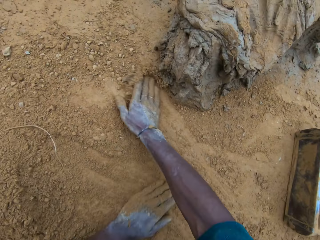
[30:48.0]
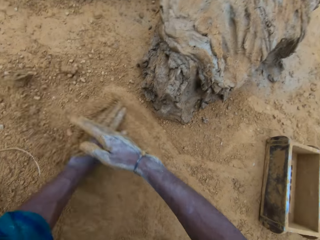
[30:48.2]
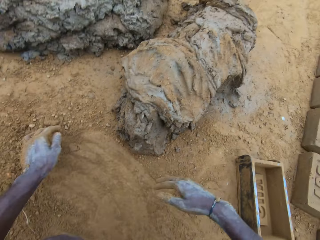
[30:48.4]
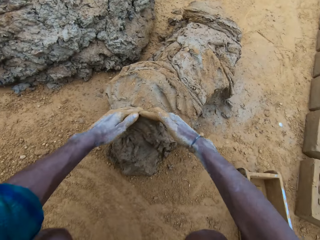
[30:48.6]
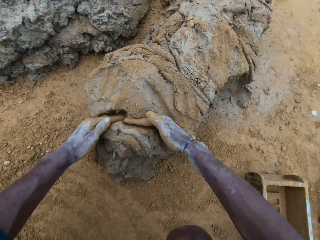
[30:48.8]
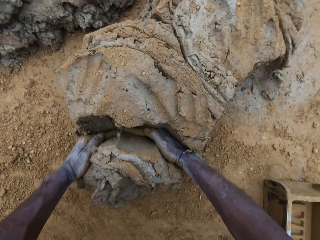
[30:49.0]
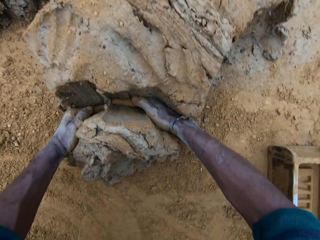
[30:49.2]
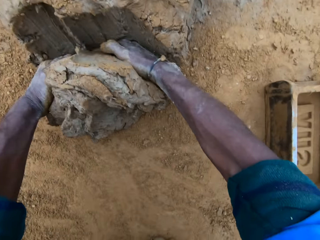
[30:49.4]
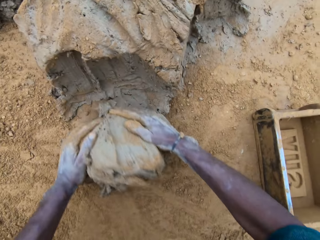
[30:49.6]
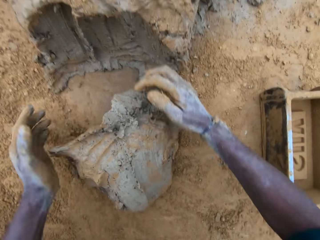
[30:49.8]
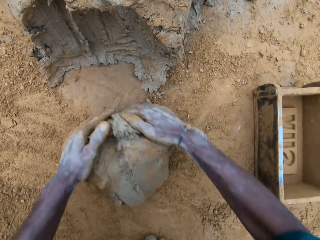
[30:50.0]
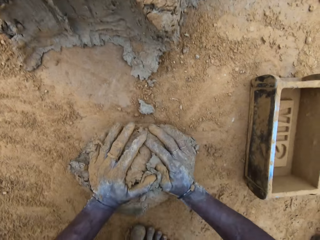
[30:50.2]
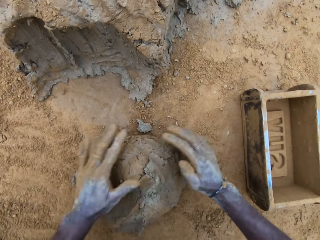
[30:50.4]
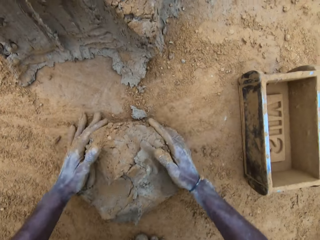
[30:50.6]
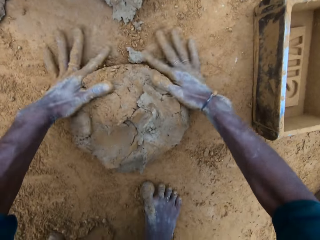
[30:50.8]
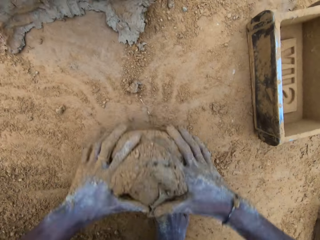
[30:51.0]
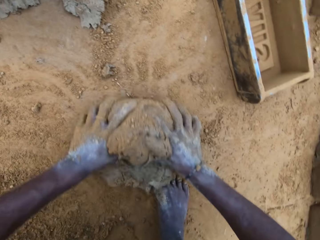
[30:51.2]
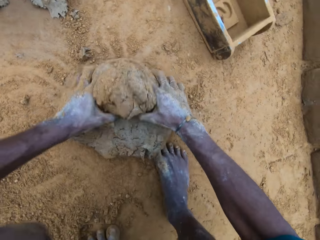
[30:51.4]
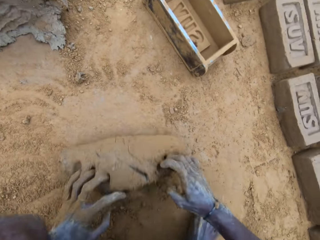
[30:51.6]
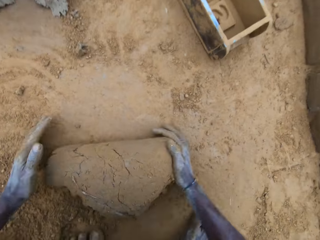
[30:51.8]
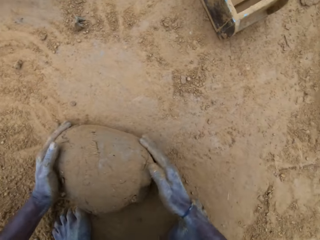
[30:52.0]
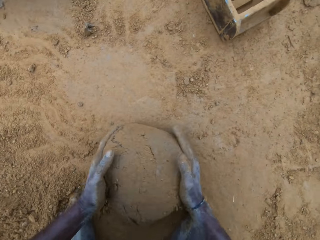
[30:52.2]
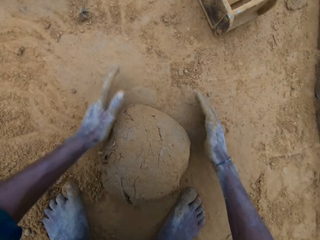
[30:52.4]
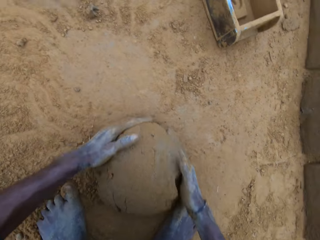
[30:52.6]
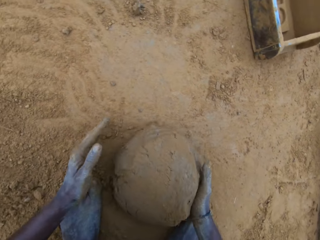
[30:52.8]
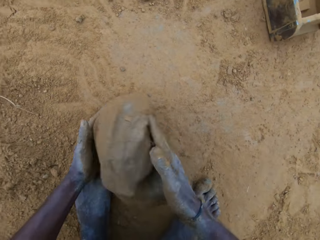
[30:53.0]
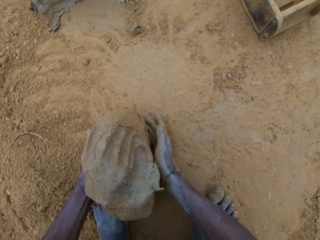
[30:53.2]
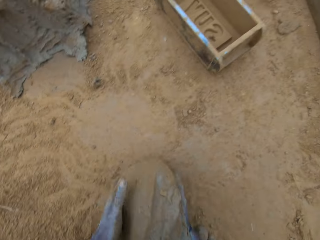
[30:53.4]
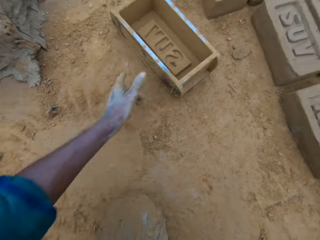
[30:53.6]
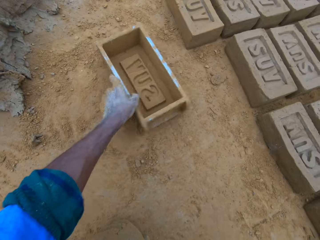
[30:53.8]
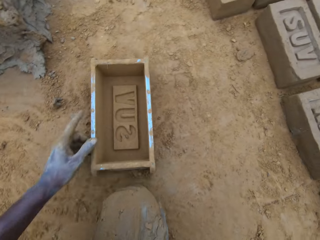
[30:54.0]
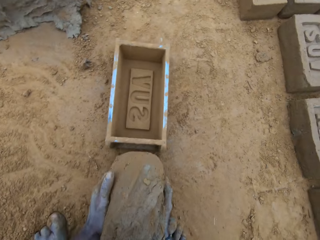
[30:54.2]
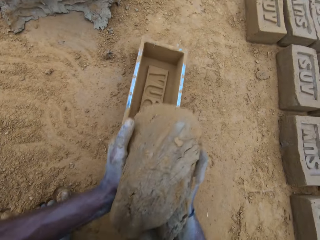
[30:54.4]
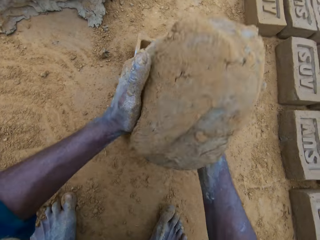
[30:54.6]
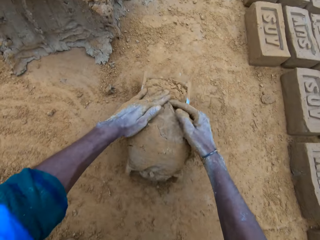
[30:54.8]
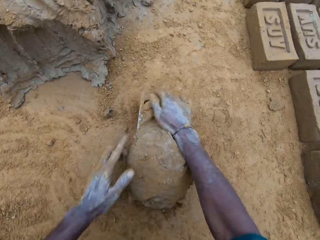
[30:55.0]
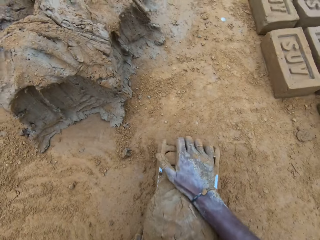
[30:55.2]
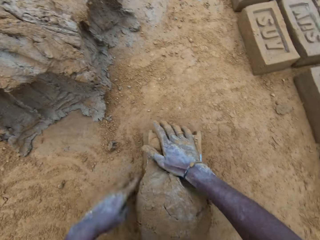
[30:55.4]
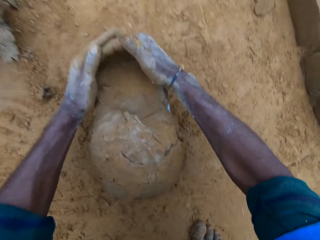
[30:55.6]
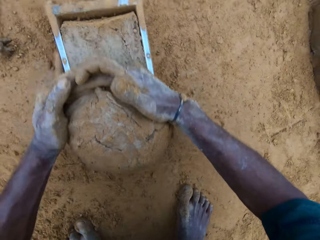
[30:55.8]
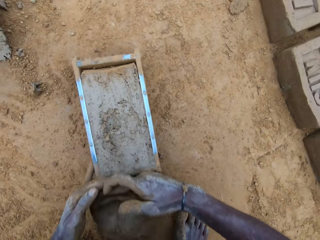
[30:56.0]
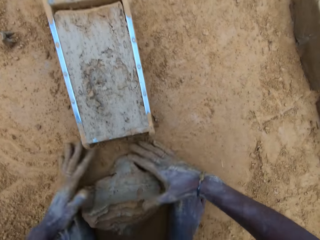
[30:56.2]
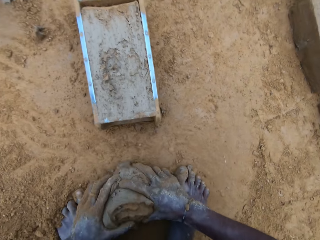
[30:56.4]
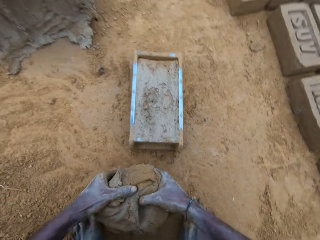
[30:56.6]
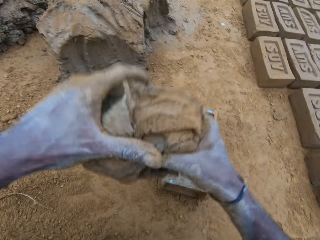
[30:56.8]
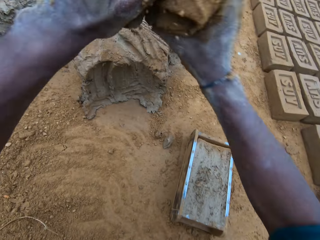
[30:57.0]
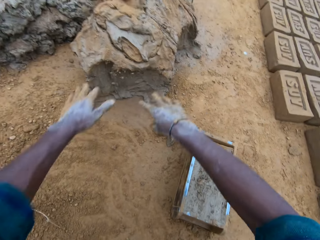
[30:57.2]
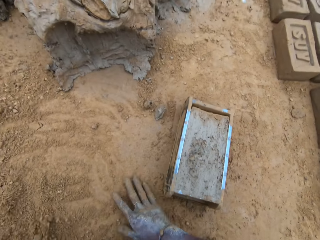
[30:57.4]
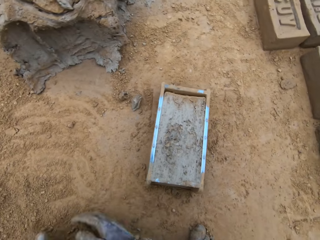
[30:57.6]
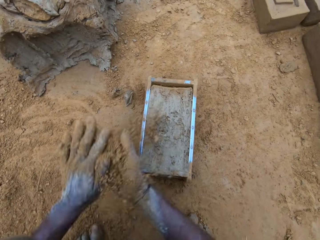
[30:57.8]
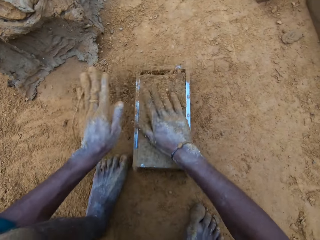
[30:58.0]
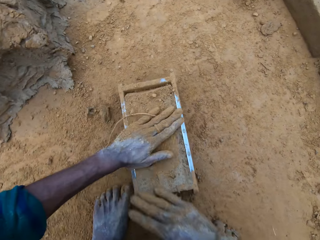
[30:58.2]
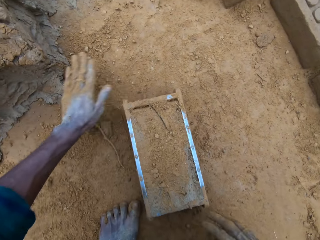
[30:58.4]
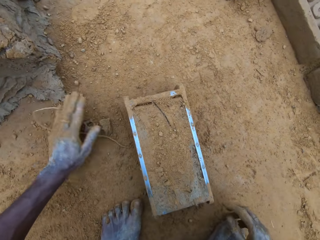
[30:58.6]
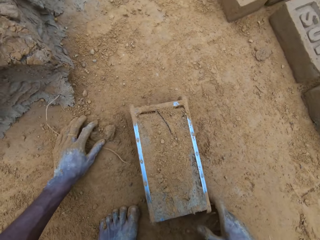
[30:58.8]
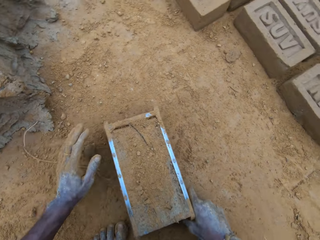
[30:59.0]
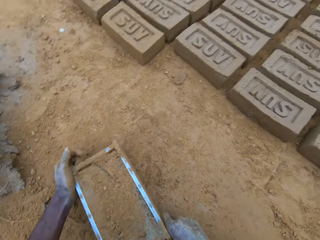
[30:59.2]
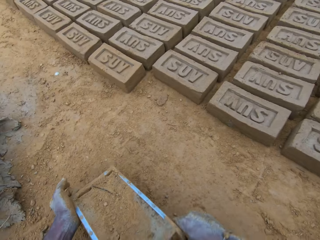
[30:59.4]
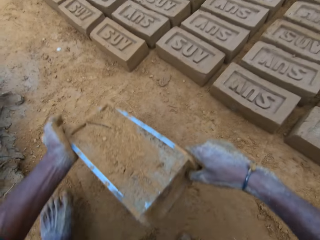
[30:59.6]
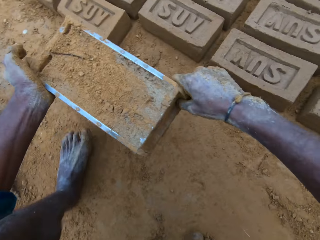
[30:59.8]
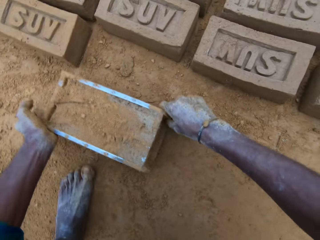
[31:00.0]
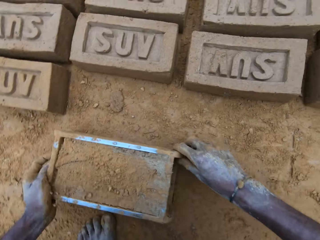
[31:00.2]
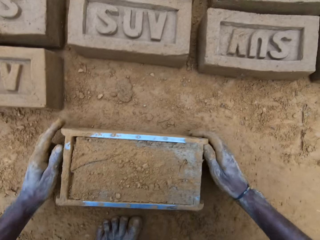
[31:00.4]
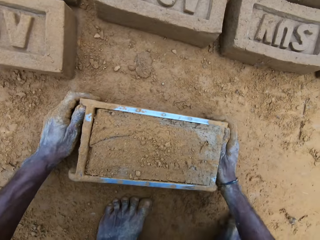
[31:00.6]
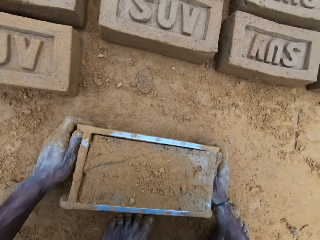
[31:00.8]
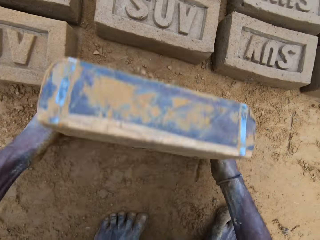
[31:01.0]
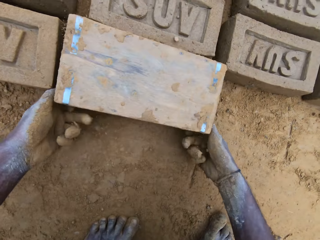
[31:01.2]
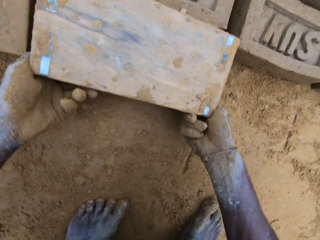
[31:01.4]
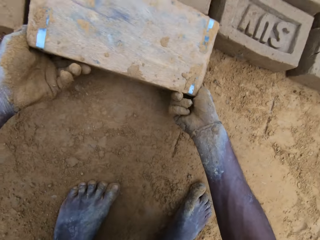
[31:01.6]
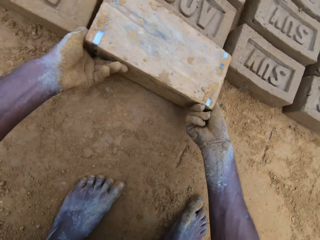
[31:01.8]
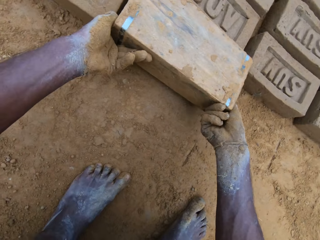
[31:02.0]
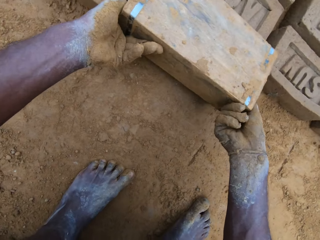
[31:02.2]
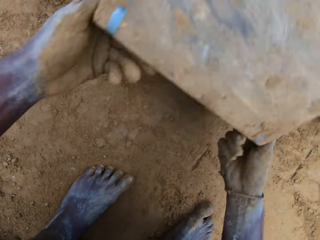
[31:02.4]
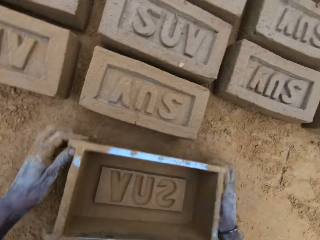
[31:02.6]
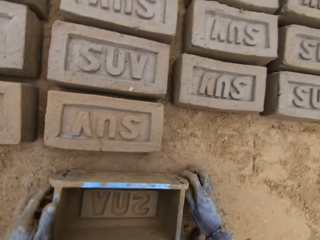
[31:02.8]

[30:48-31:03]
The camera wearer places the brick mould or block mold on the ground. He rubs his hands with the soil on the ground. He cuts out of the mortar or mud. He scoops the mud. He mixes the mortar with sand on the ground. He rubs the mud with the soil. He drags the brick mould on the ground. He places the mud in the brick mould. He scoops the excess mud. He cuts out of the mortar. He rubs the scooped mud with the soil. He throws the mud in the other mud. He pours the soil on the brick mould. He holds the brick mould. He carries the block mold. He turns the block mold upside down. He pours the mud on the ground.

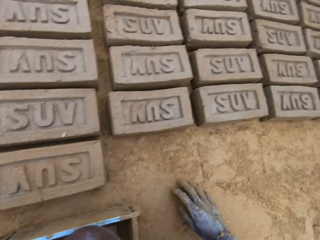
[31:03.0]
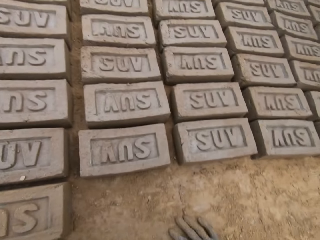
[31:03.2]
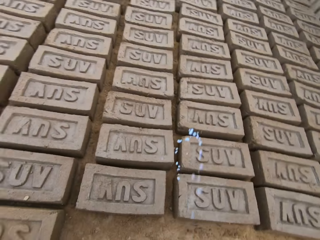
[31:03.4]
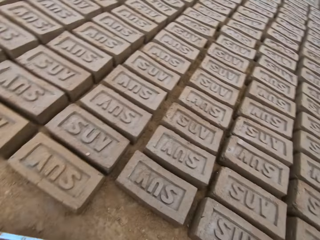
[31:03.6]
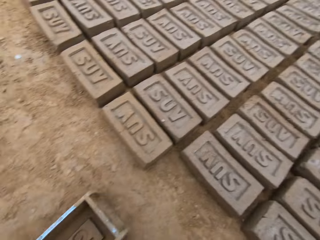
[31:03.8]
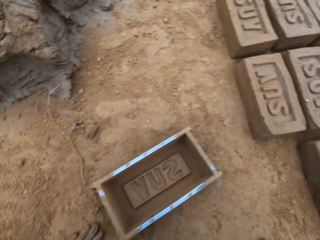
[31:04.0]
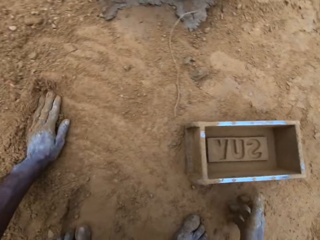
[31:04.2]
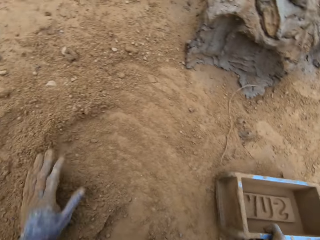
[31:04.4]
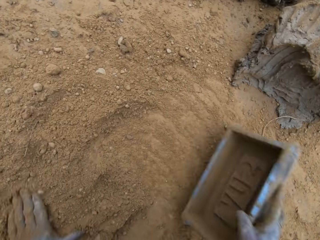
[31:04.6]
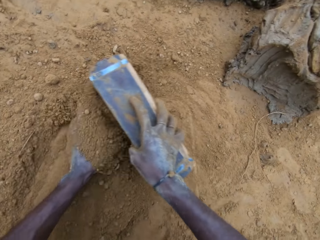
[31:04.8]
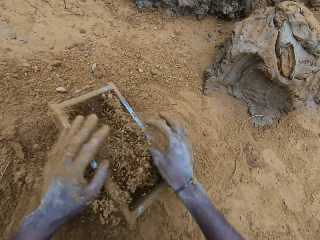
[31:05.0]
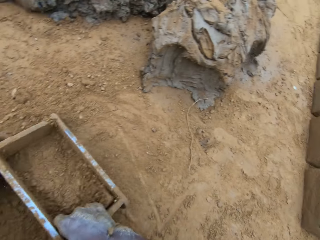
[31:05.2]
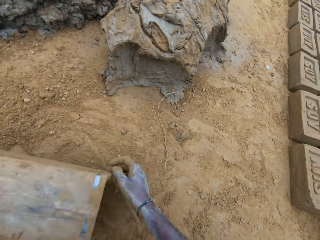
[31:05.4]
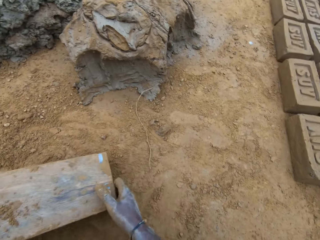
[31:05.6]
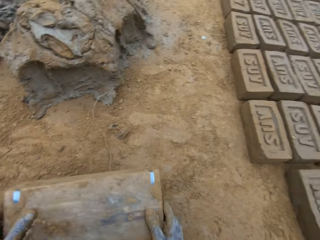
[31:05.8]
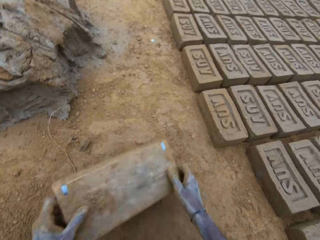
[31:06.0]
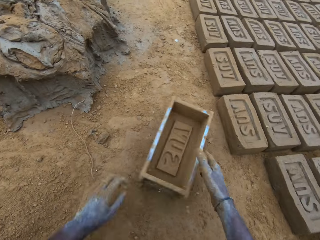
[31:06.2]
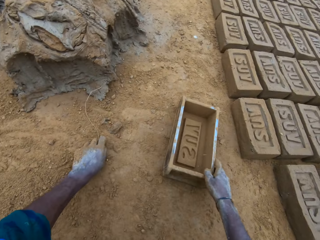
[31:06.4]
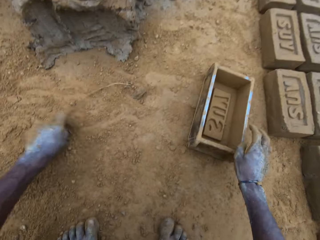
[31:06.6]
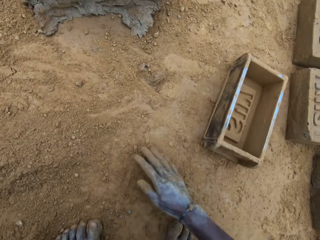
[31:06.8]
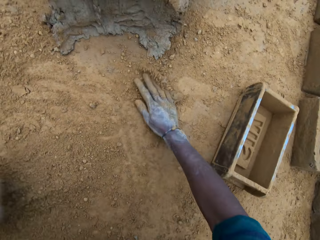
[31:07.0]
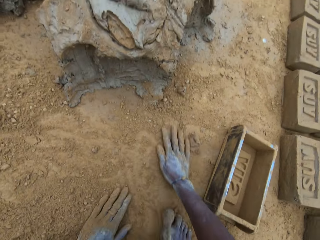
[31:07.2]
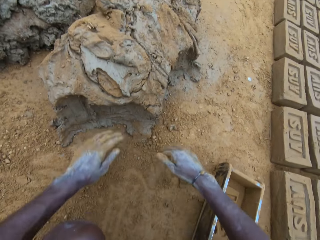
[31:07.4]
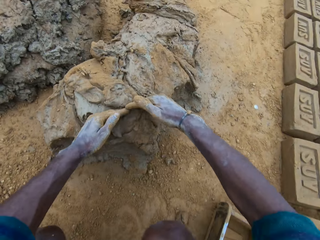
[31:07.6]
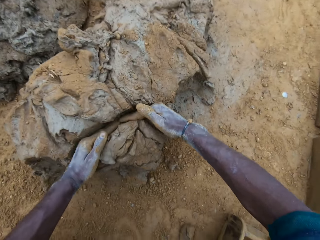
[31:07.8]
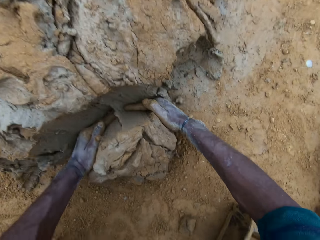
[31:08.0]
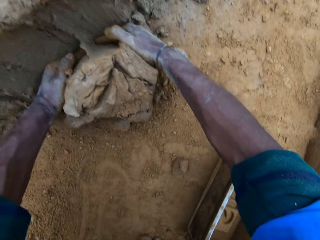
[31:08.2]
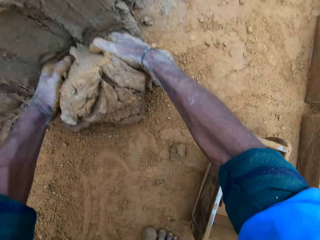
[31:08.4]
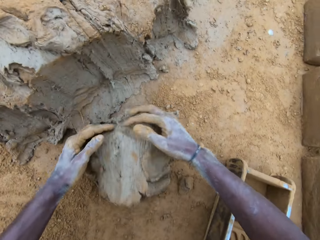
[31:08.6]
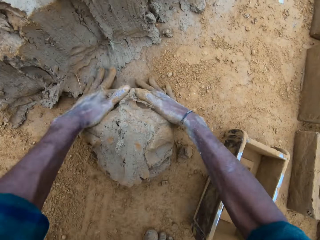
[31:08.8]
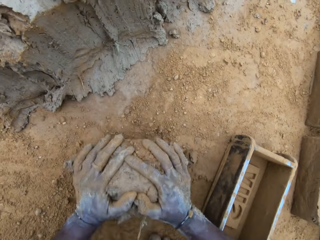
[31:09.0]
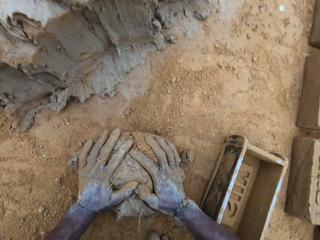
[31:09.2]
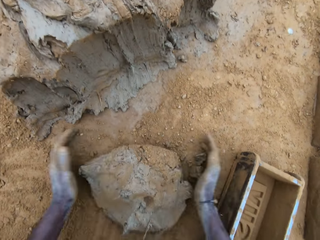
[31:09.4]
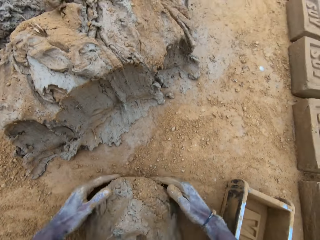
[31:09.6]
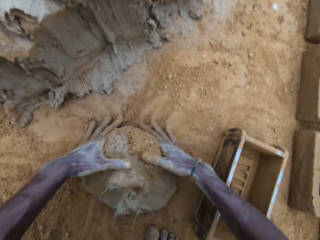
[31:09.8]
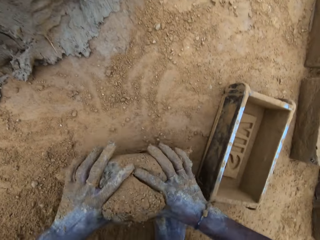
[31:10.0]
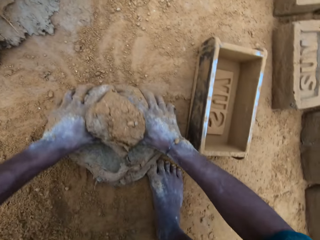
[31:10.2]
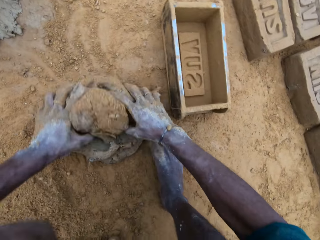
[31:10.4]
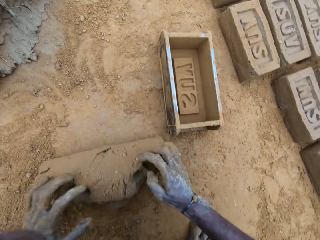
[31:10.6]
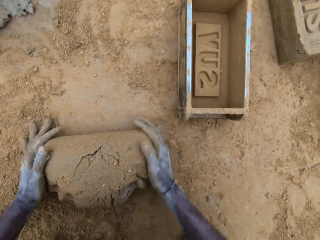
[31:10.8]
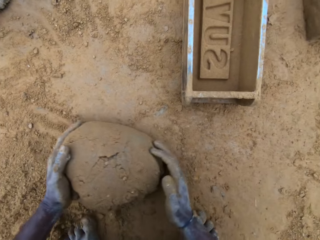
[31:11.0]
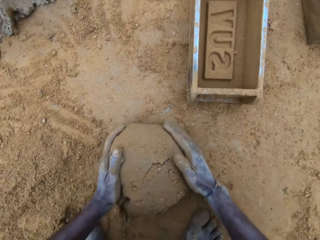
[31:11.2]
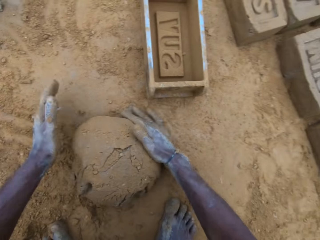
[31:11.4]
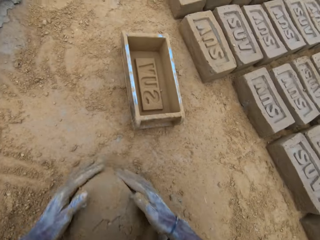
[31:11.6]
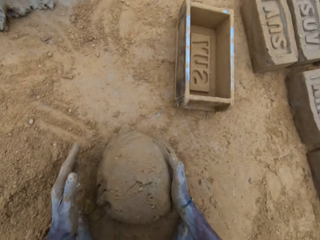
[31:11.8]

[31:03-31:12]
The camera wearer places the brick mould on the ground. He looks around the bricks. He puts soil in the brick mould. He pours the soil from the brick mould. He places the brick mould on the ground. He rubs his hands with the soil on the ground. He scoops mud or mortar. He cuts out of the mortar. He rubs the mud with the soil. He mixes the mortar with sand on the ground.
